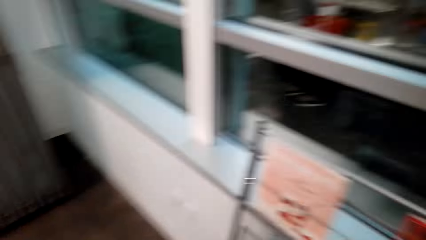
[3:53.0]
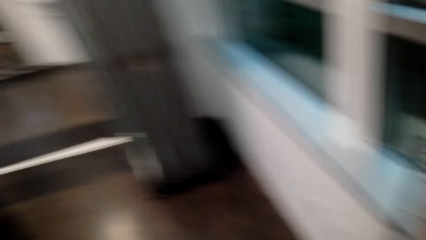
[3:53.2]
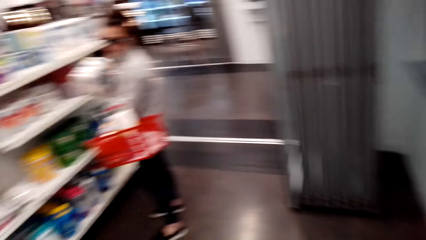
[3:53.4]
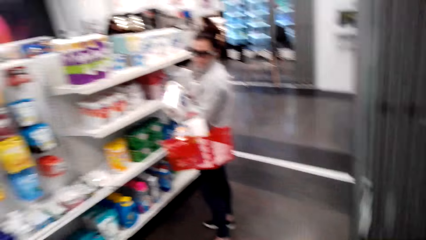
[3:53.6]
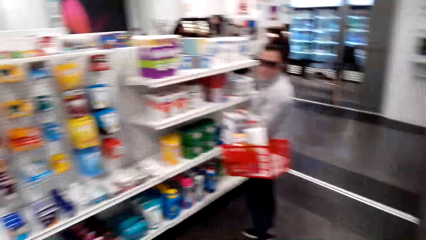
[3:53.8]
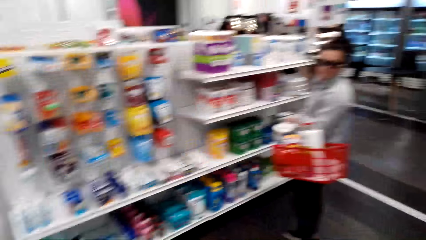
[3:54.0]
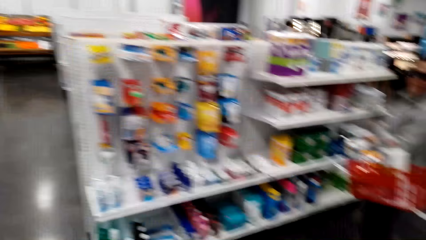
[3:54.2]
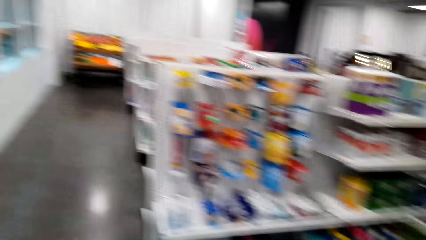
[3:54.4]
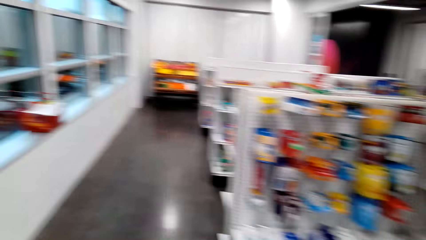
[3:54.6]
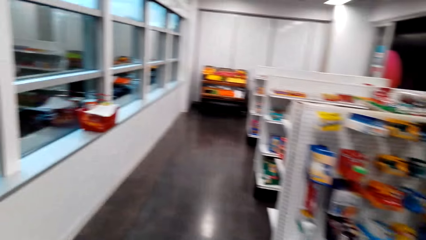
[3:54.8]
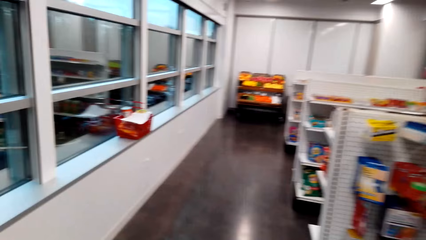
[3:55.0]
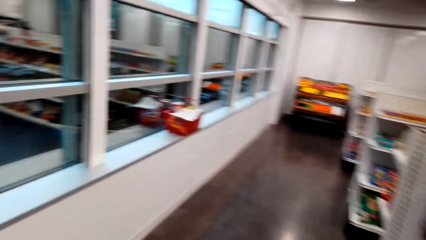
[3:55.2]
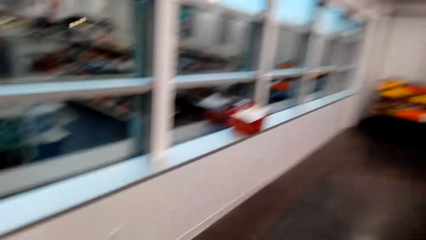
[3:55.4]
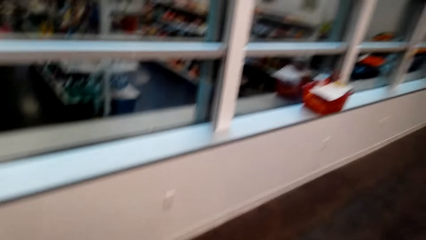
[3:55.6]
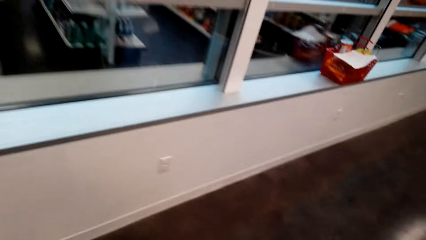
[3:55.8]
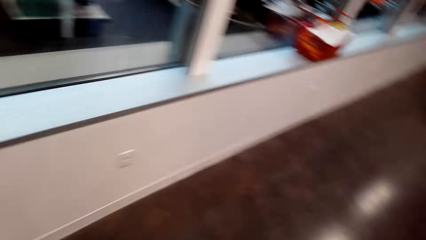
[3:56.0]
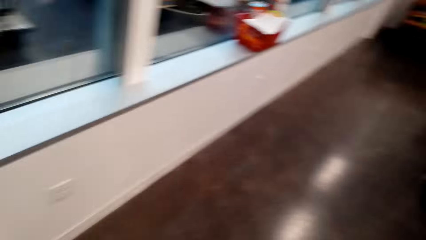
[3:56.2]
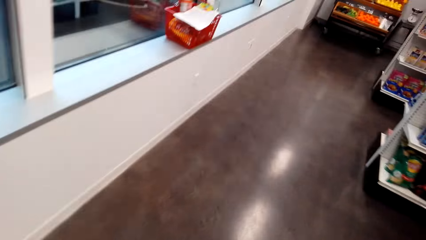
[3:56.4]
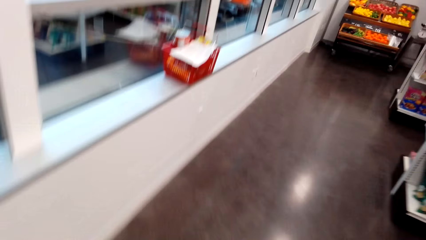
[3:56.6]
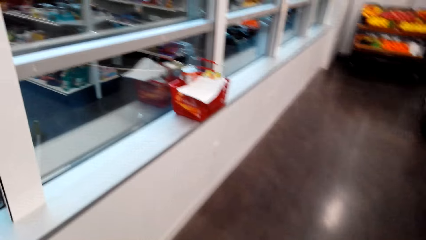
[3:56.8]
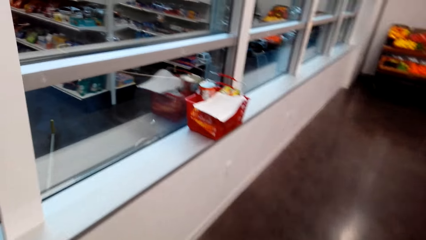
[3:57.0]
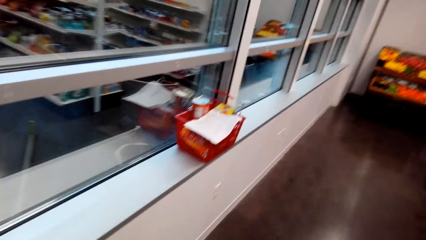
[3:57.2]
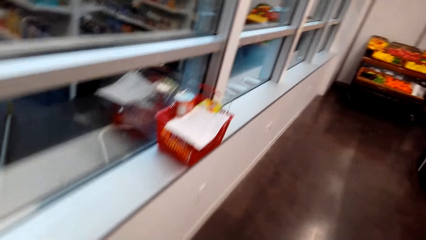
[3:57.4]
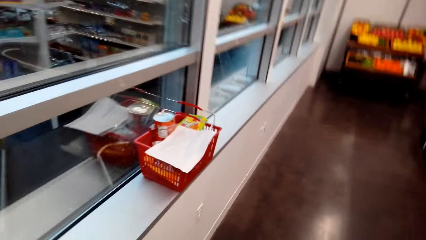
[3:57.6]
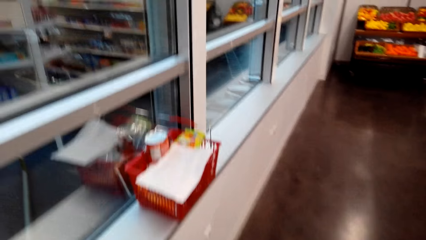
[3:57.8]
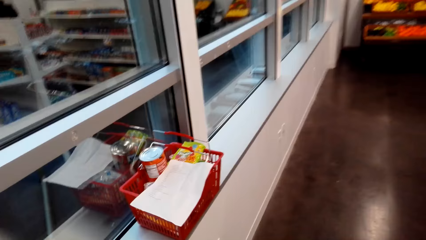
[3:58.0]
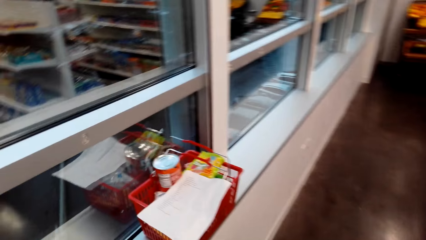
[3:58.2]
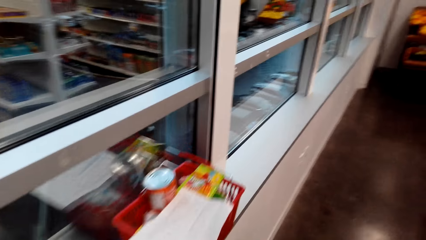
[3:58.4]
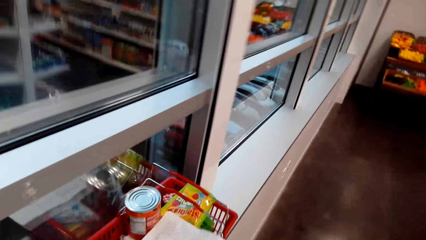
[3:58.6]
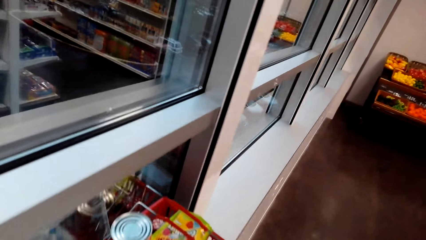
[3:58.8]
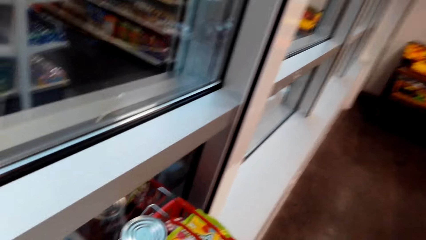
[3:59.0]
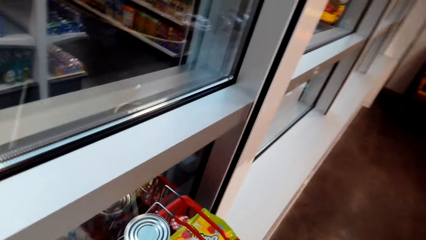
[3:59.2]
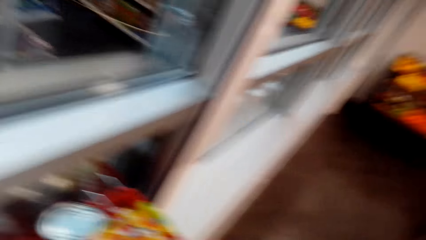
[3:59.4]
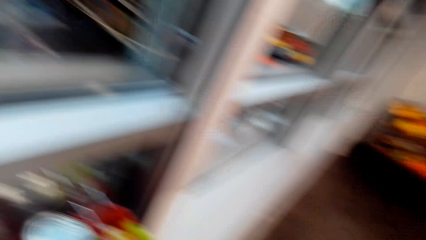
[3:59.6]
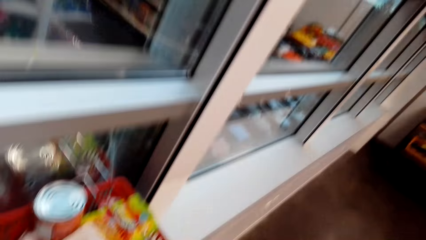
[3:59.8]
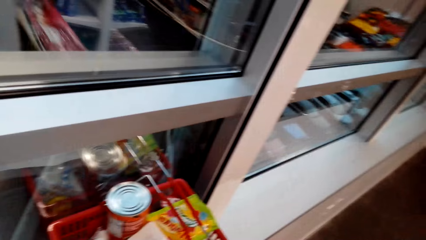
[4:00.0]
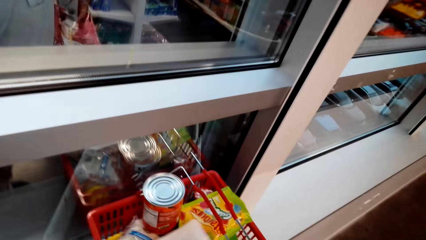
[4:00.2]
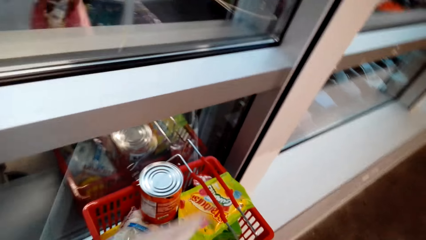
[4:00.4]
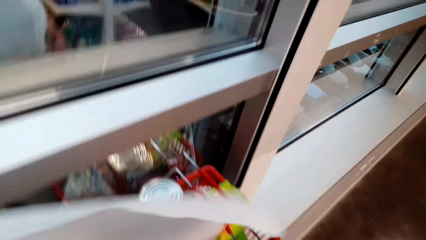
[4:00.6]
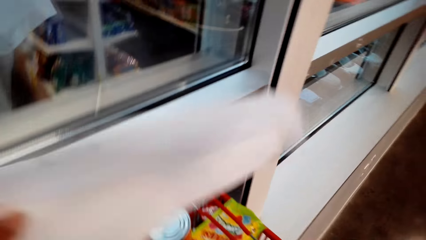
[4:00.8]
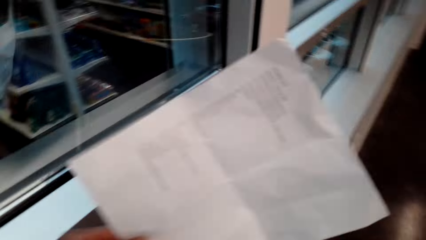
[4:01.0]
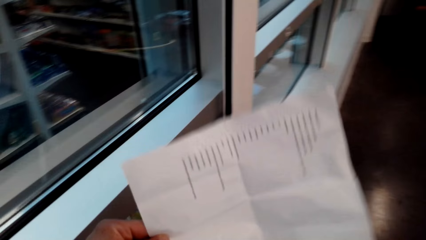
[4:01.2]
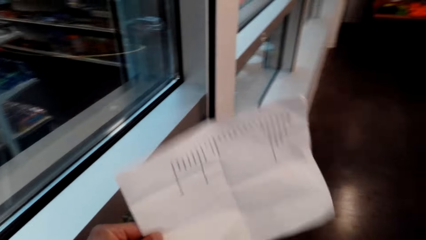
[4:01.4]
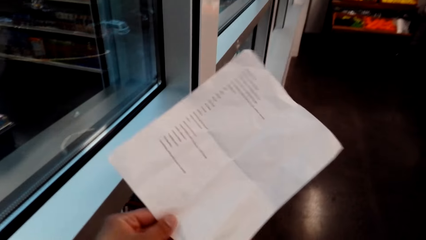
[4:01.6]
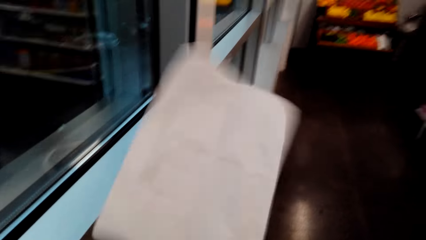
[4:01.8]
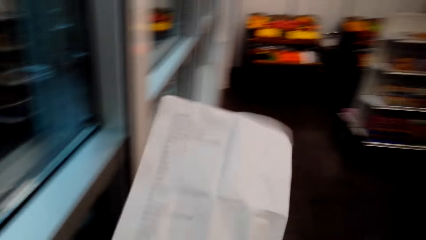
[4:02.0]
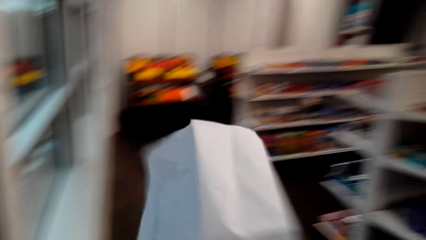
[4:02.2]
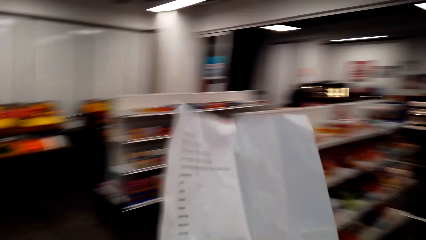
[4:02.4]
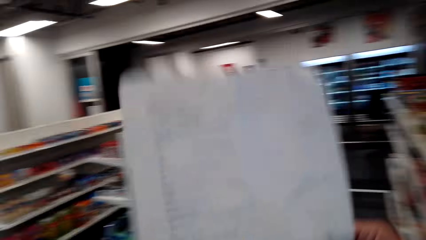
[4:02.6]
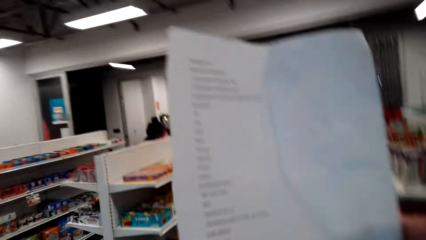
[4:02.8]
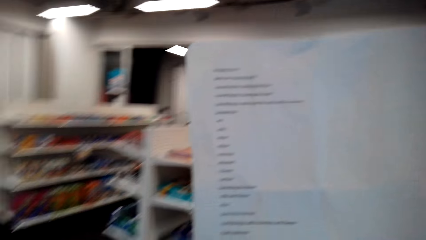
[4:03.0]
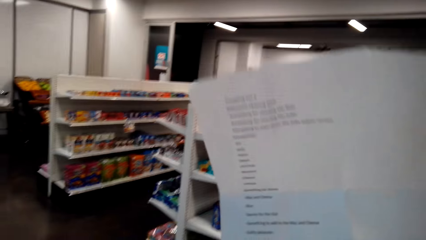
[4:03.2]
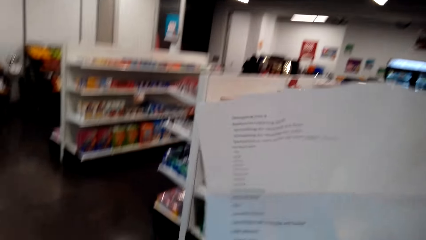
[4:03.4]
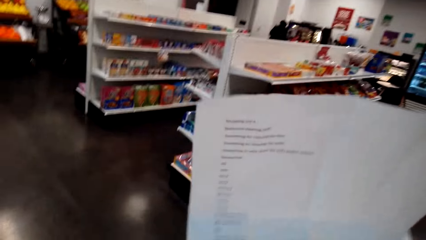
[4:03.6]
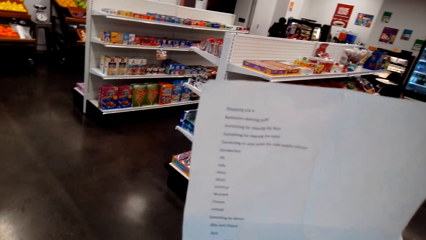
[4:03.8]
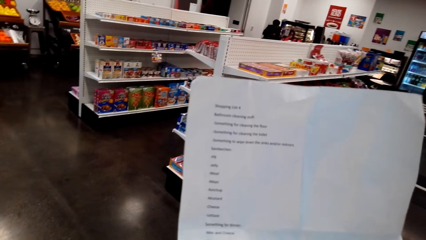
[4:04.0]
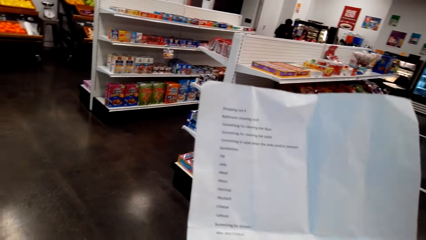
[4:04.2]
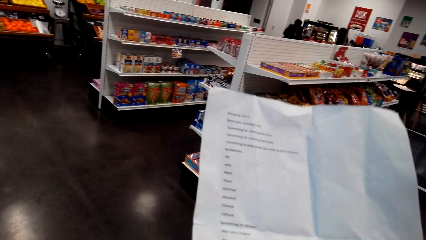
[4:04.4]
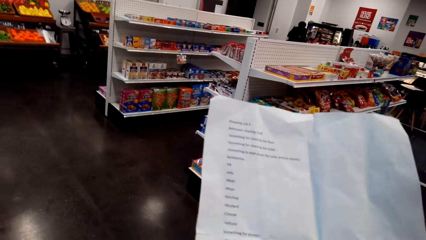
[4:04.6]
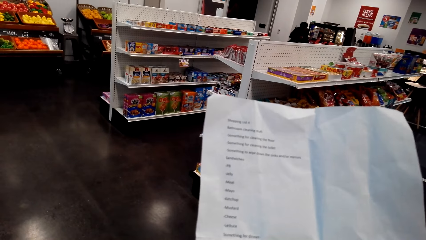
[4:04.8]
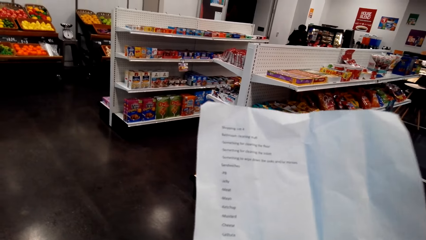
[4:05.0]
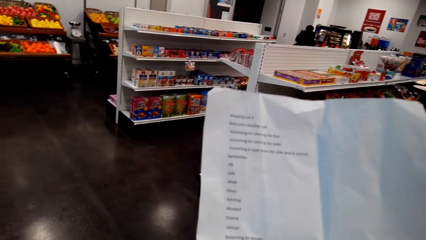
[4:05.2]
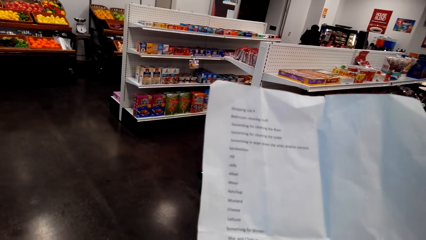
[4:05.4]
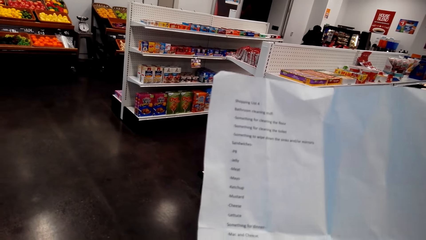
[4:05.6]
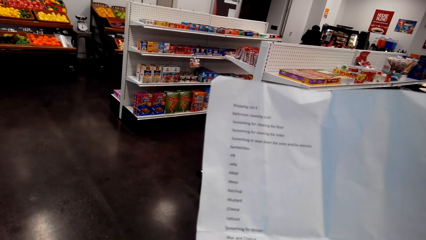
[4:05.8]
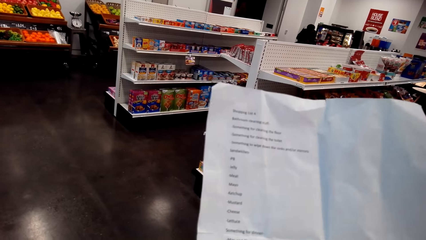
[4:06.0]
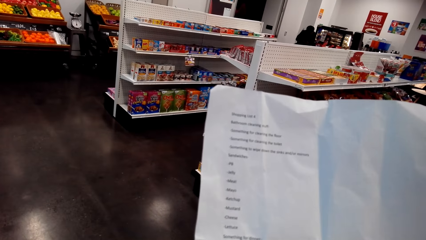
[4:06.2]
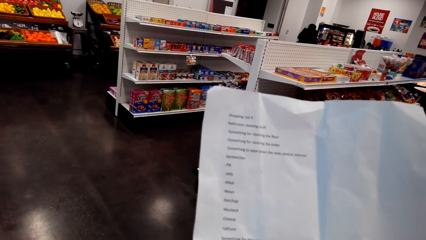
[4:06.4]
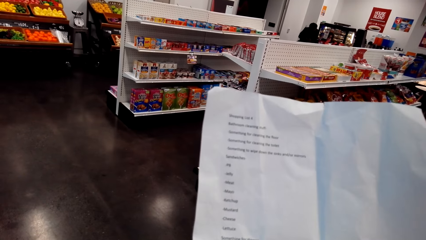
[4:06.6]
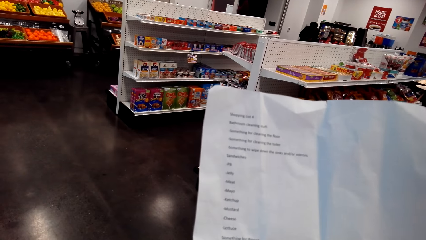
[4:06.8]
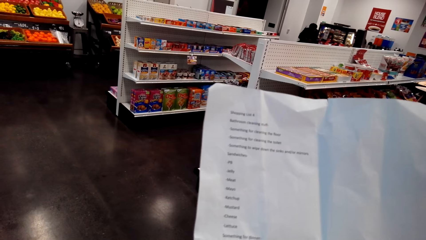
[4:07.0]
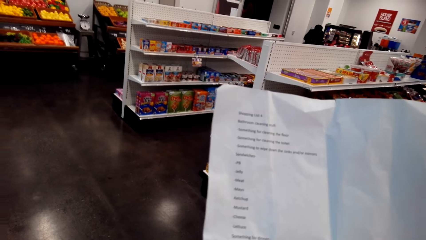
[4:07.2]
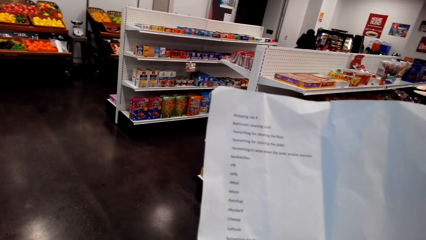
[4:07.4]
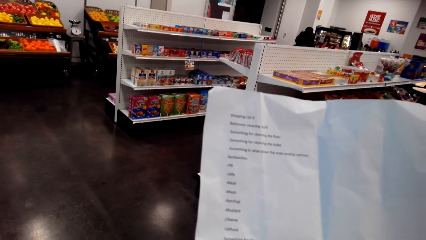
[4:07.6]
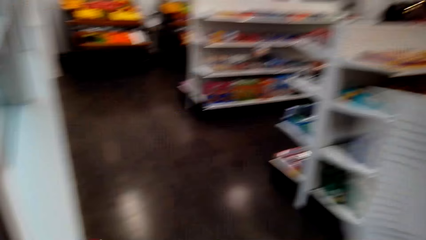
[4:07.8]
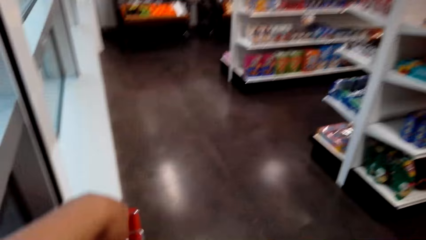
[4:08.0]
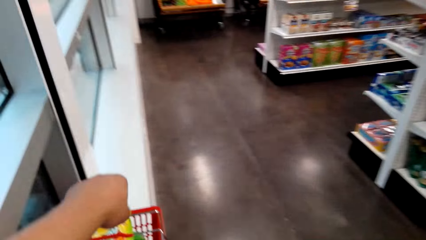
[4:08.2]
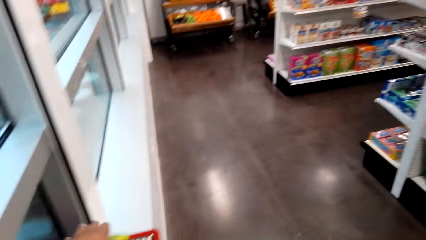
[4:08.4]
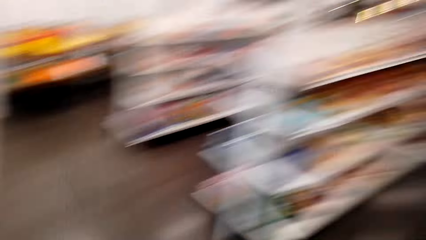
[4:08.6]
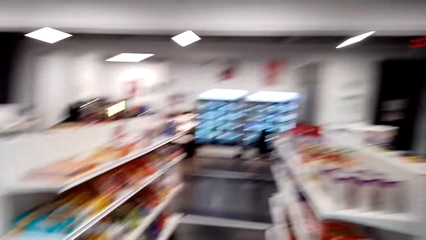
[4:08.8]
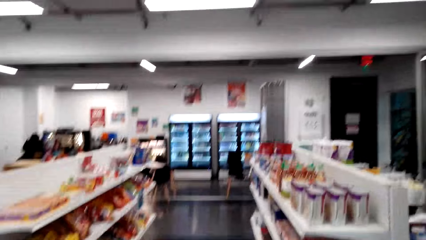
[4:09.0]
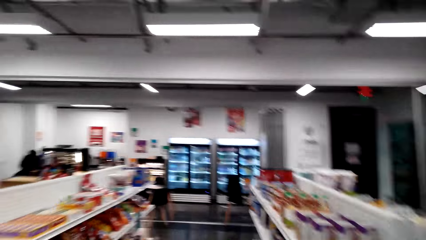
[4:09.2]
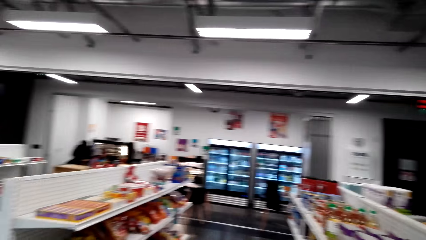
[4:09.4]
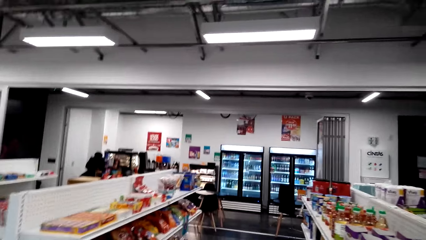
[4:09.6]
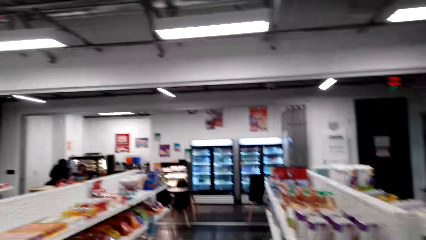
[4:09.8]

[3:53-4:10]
The camera wearer dialogues with a woman. They pick up the shopping list on the tray. They check the shopping list.
